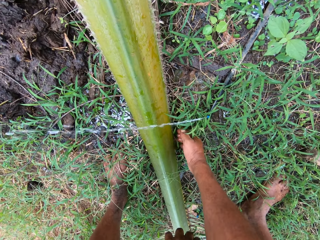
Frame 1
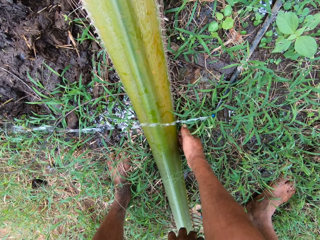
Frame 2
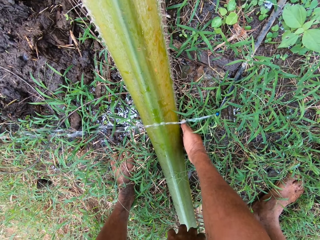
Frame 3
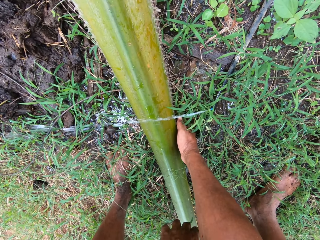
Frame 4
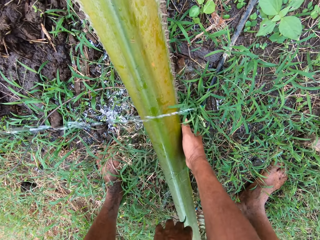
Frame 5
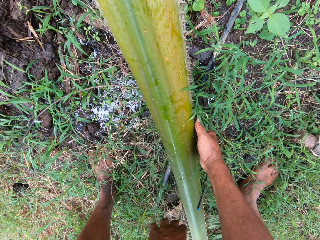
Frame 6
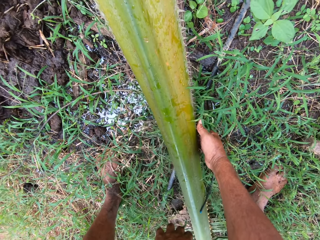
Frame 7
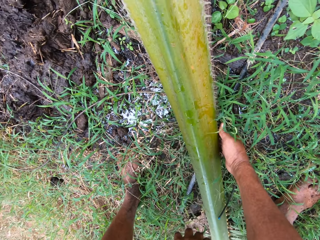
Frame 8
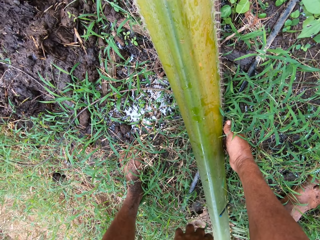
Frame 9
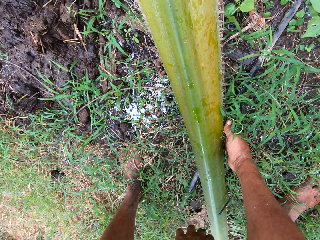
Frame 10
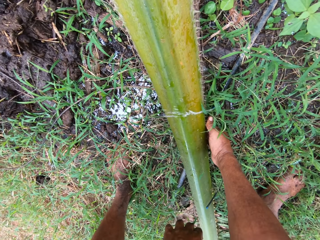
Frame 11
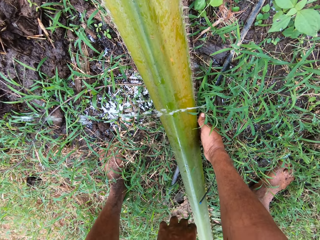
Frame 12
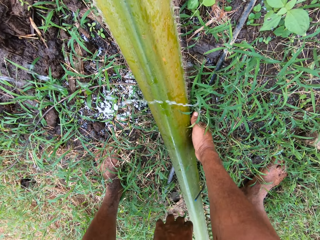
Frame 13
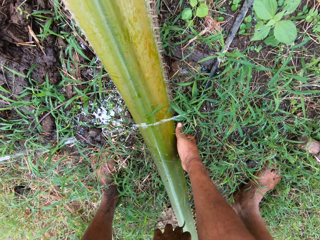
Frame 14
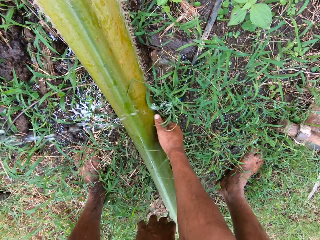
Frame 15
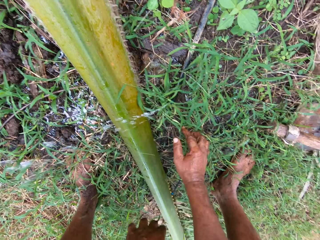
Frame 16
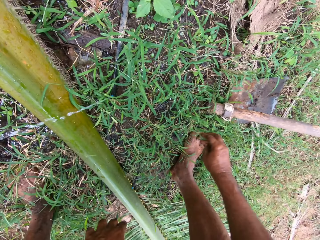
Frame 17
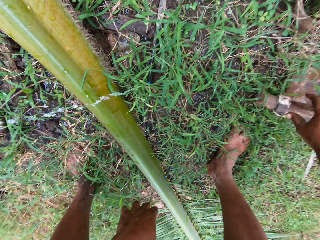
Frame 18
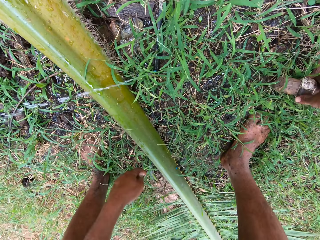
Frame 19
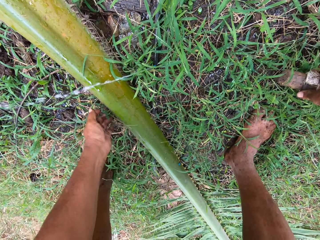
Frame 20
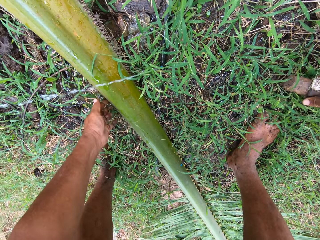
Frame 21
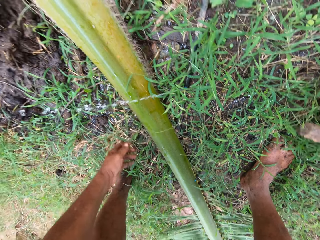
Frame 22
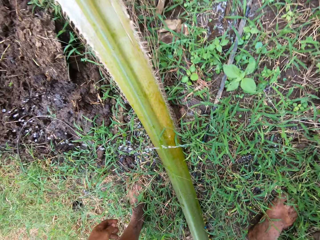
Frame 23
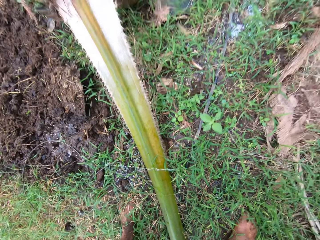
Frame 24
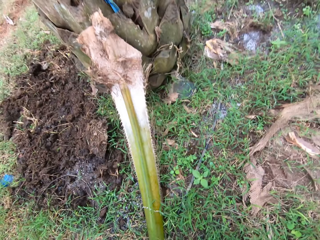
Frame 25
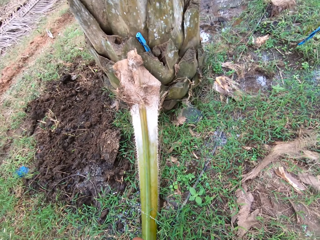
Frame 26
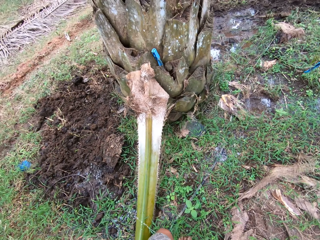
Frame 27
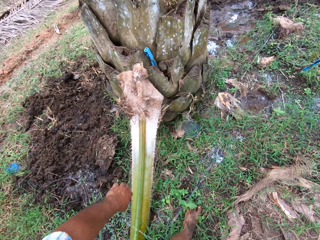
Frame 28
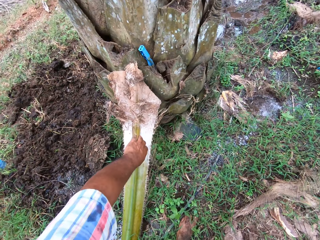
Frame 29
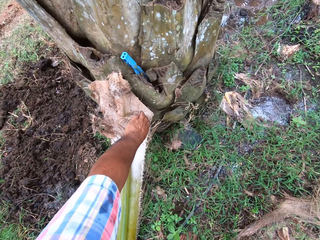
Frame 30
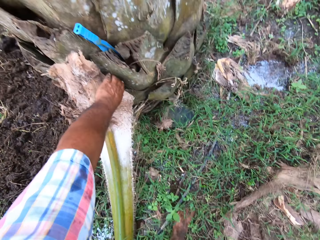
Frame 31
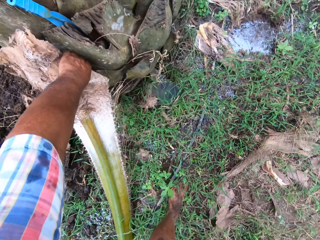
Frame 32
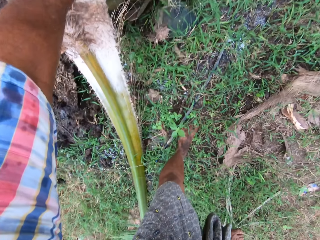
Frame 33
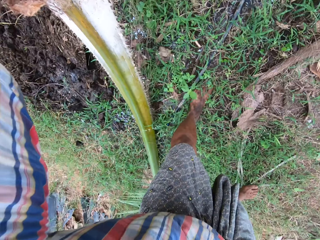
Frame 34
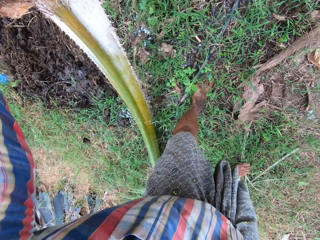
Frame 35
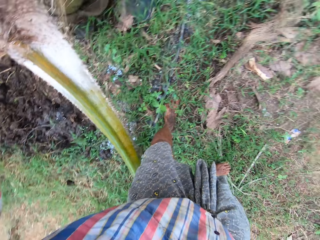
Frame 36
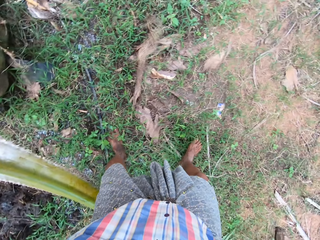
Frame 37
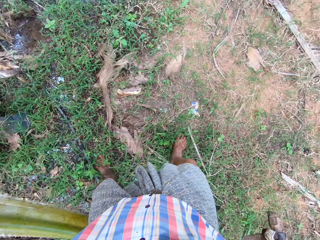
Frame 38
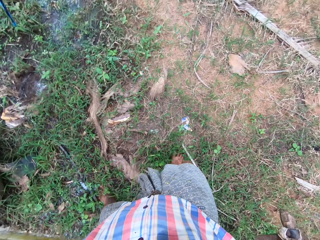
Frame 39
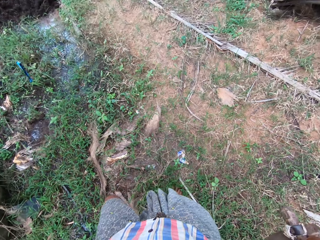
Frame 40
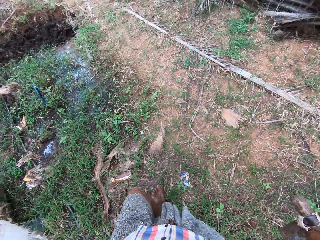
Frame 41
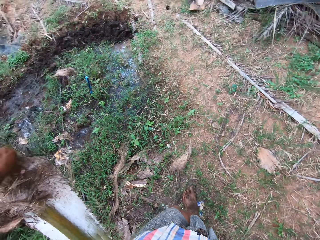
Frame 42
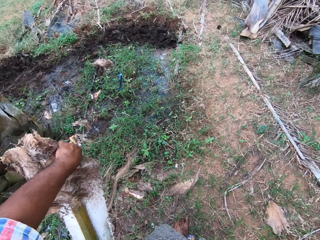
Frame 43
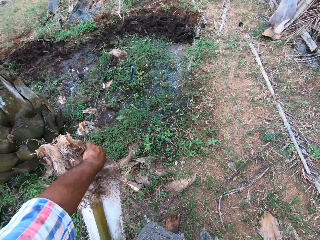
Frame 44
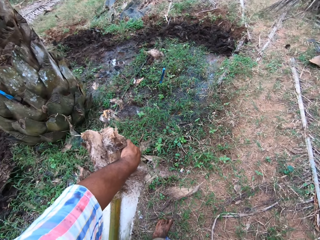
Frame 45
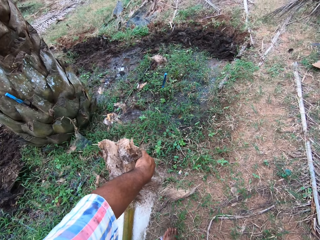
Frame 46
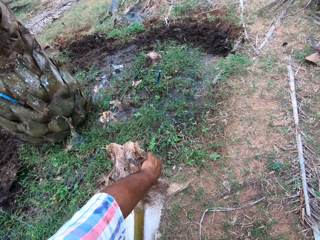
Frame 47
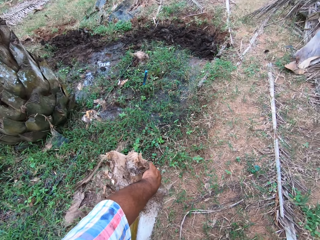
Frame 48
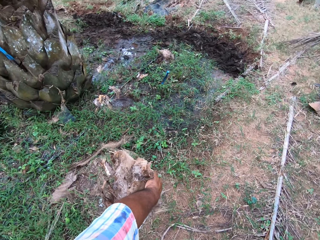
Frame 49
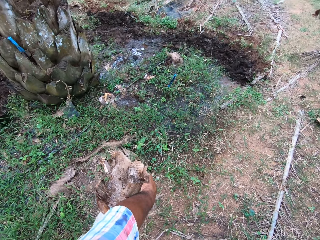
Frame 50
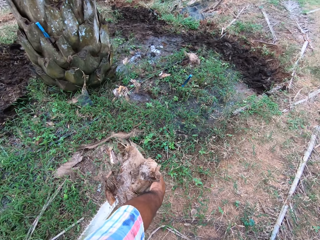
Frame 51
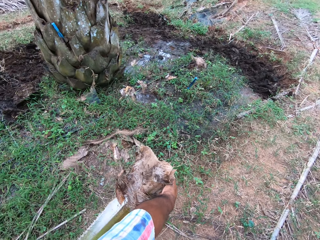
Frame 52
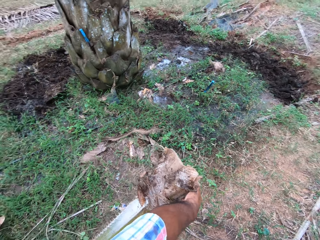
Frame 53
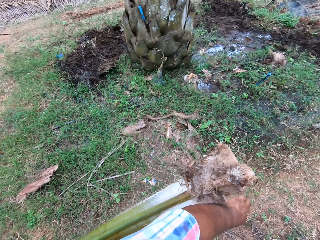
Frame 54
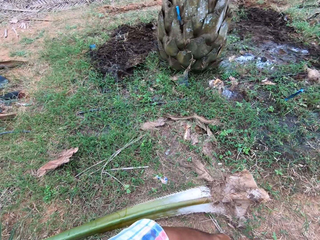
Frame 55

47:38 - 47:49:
The camera wearer stares at the pipe. They pull a plant leaf. They move the palm frond. They stare at the pipe. They pick up the hoe from the ground. They stare at the plant. They stare at the plant leaf. They pick up the palm frond from the ground. They walk around. They pull the plant leaf.

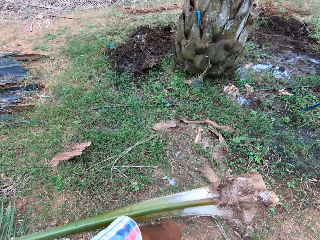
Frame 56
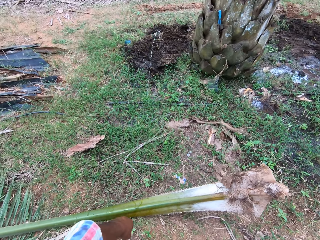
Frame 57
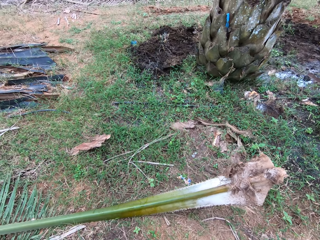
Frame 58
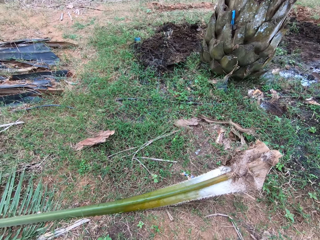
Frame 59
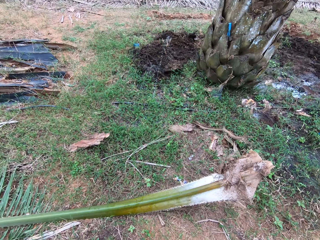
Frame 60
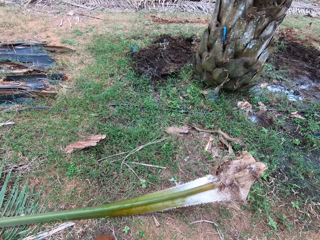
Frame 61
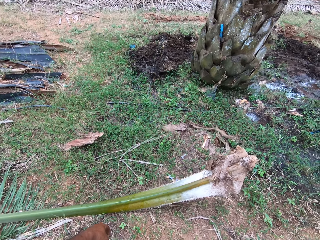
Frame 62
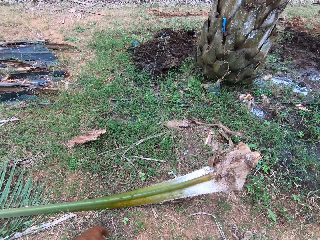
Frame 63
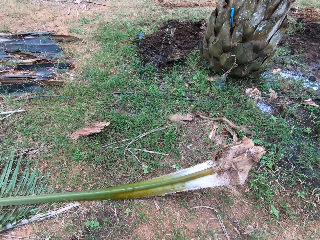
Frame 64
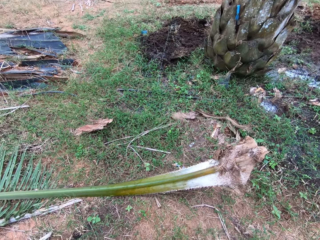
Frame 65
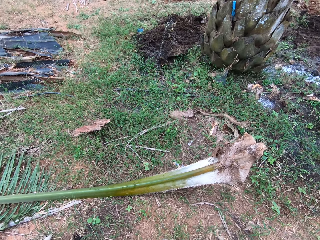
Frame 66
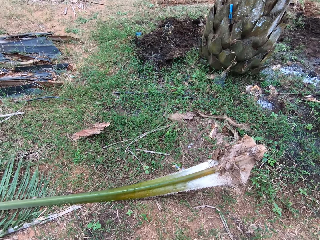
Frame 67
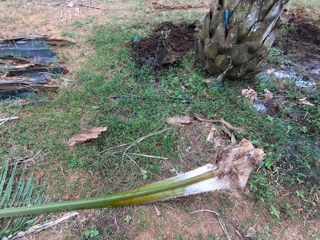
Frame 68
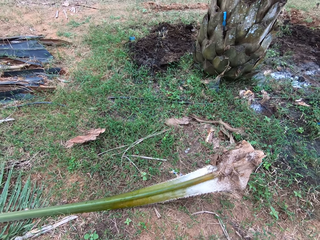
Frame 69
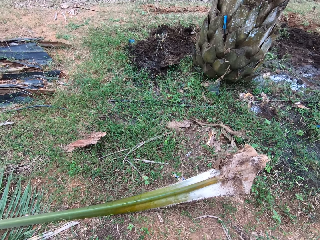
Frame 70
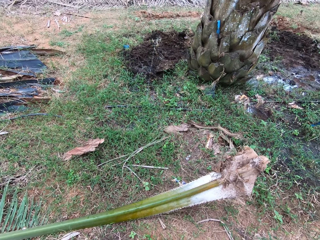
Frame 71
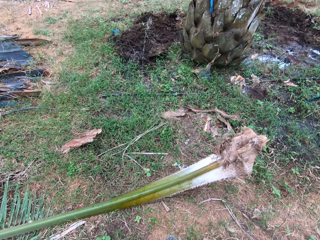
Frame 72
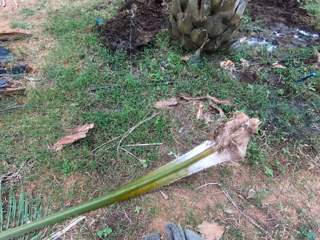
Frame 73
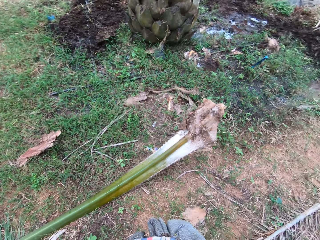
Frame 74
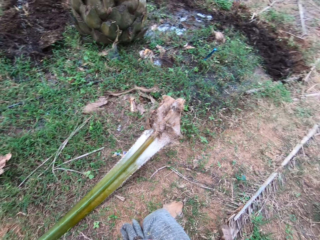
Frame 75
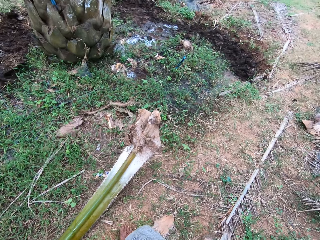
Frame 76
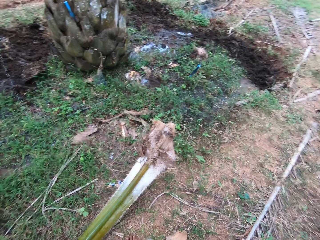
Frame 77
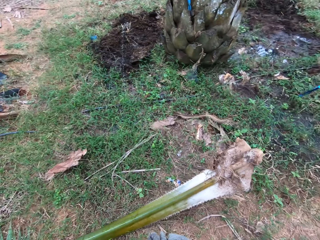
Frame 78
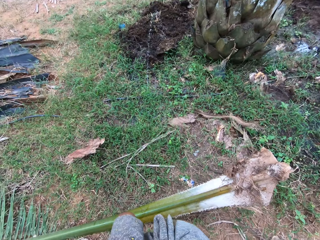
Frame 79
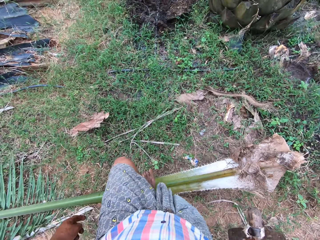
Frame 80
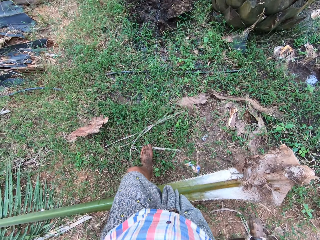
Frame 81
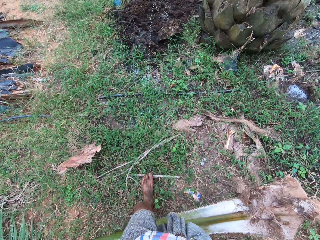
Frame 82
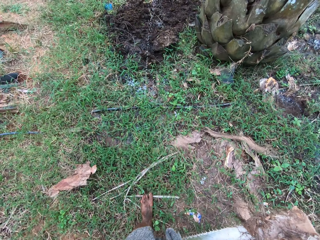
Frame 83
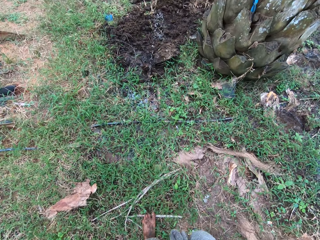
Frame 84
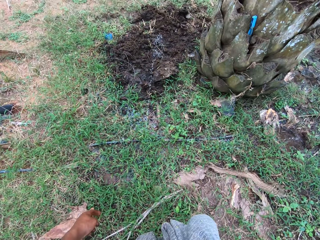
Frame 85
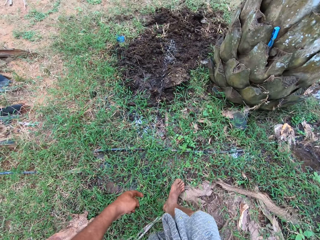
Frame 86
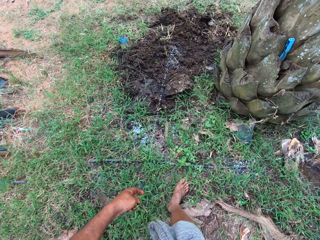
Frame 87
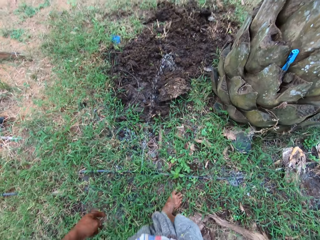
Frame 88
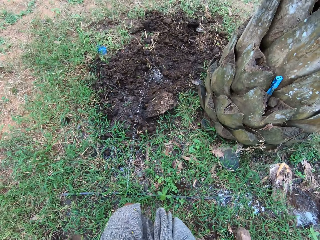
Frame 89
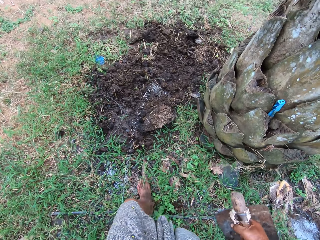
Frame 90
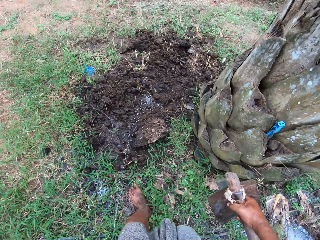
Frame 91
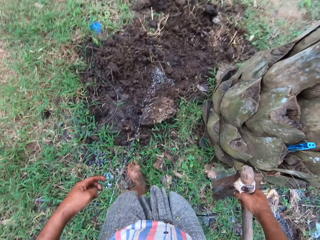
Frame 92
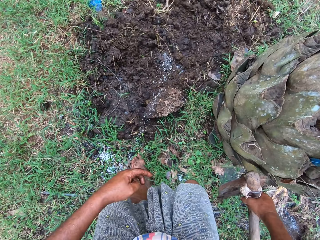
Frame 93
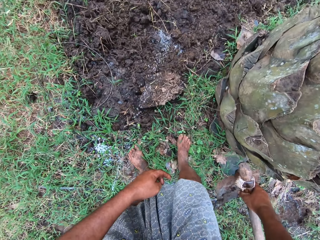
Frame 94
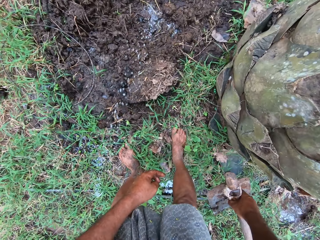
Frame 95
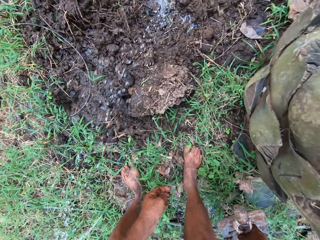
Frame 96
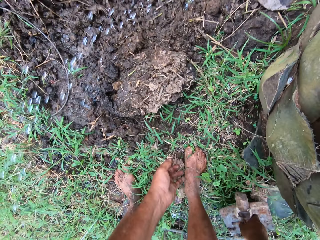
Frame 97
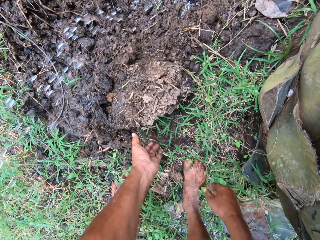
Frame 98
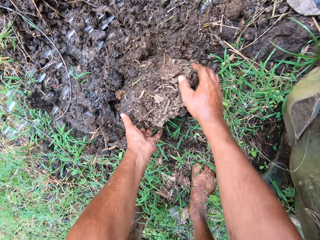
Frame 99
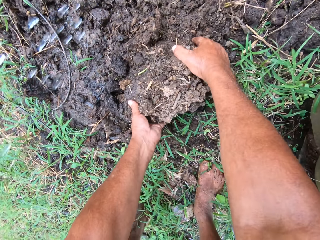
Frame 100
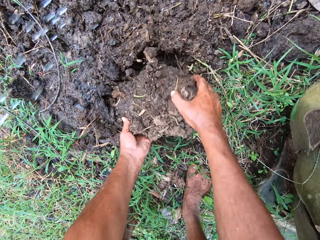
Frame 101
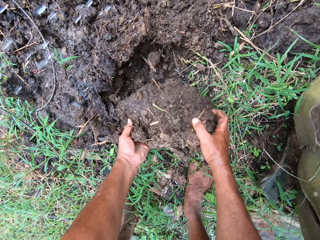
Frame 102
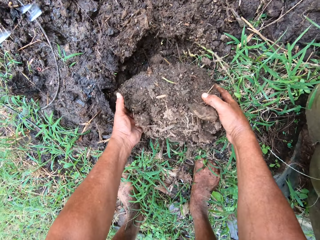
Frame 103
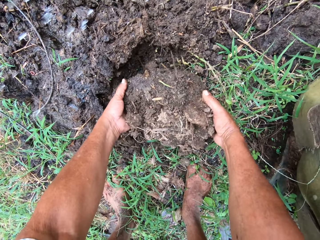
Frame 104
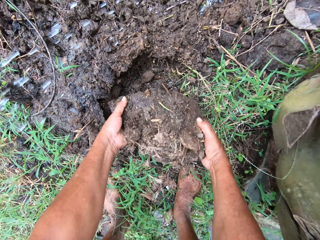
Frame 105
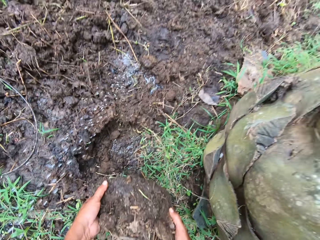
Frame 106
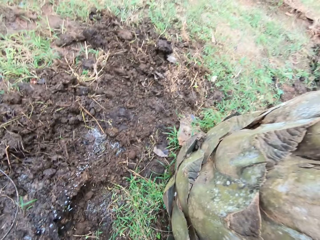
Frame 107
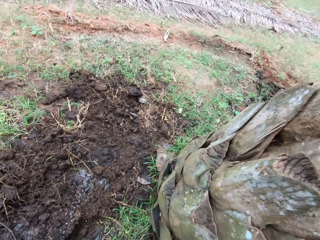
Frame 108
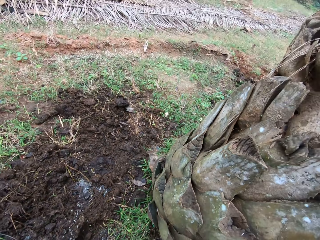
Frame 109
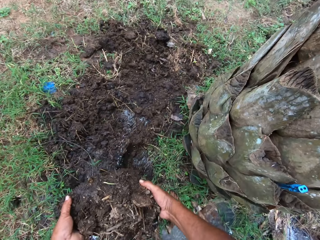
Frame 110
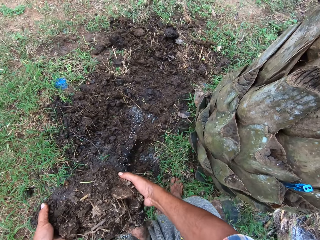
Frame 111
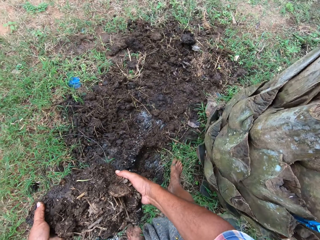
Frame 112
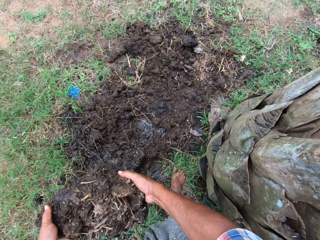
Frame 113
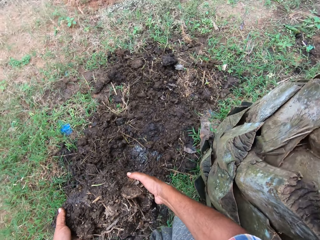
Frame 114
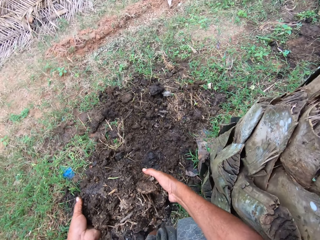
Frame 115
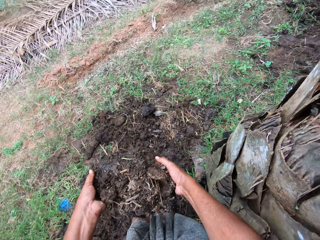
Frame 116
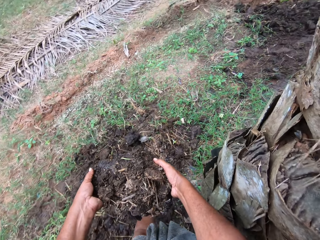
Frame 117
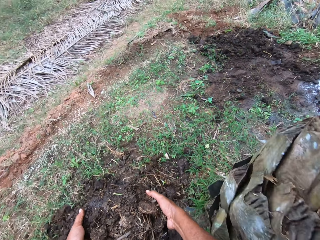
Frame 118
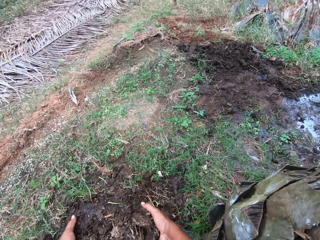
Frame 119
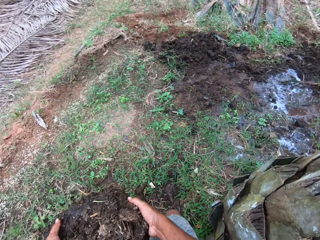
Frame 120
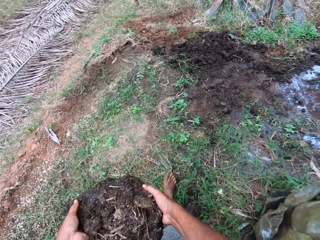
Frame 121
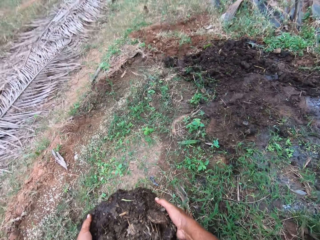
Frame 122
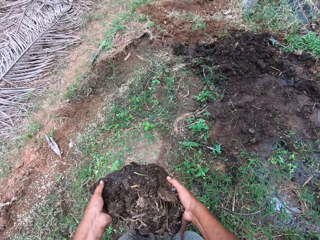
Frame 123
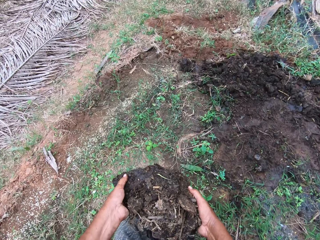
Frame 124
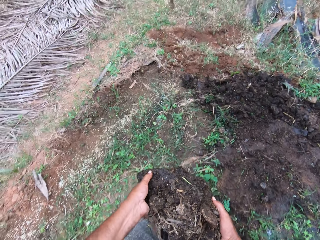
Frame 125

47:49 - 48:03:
The camera wearer drops the plant leaf. They stare at the plant leaf. They look around. They walk around the garden. They drop the hoe on the ground. They pick up soil from the ground. They walk around the garden.
